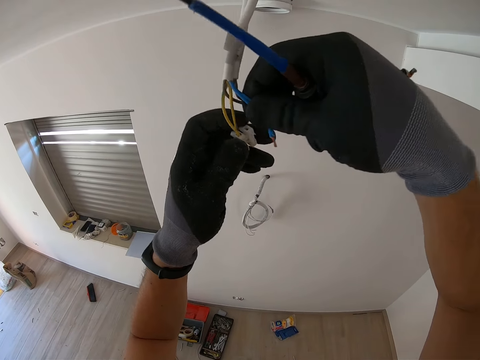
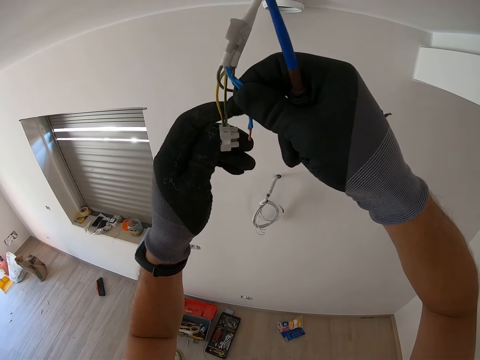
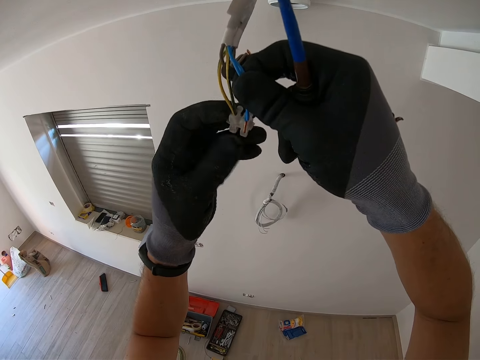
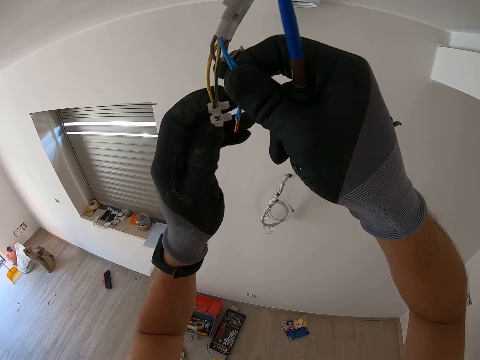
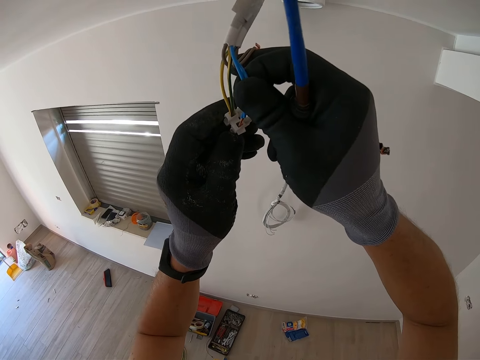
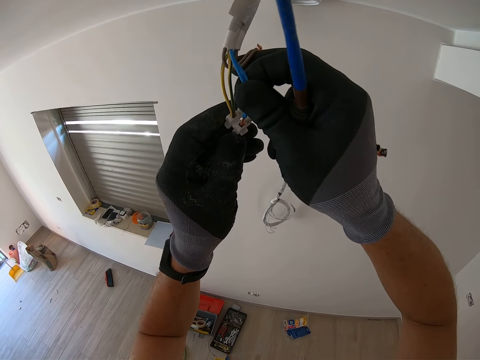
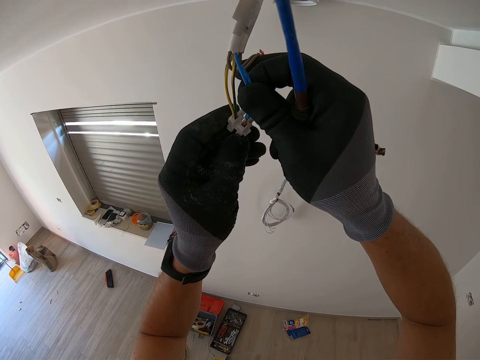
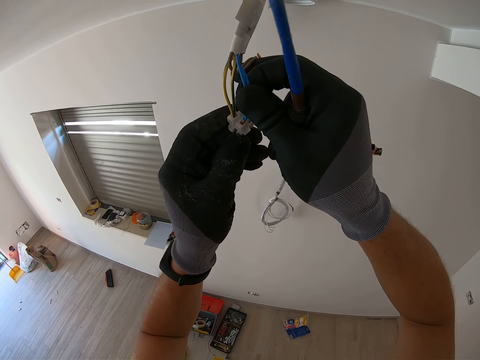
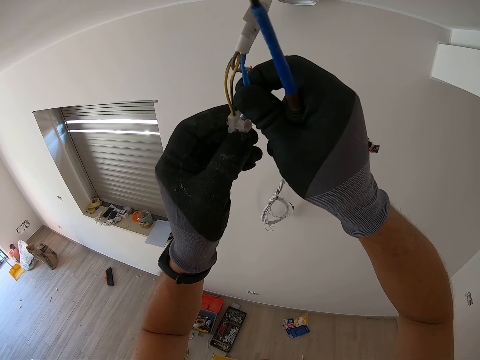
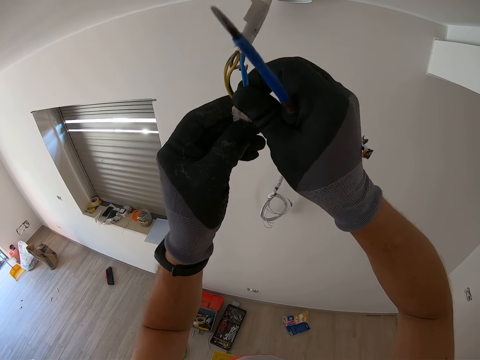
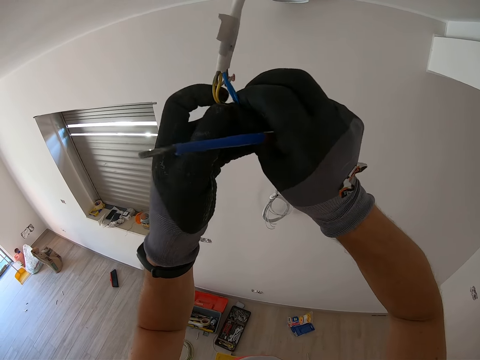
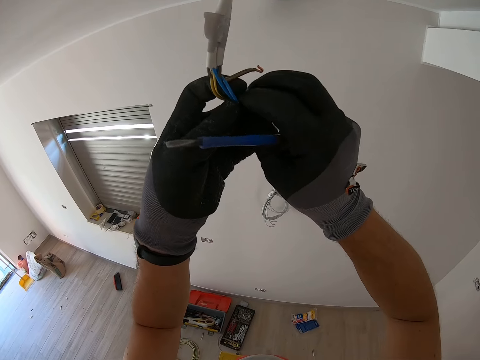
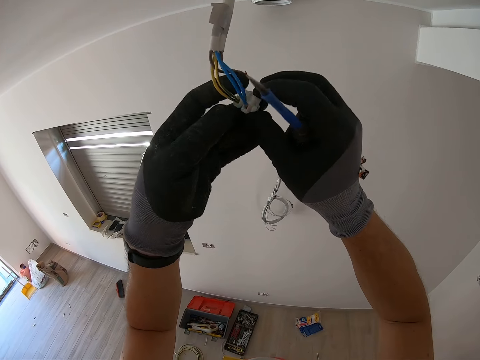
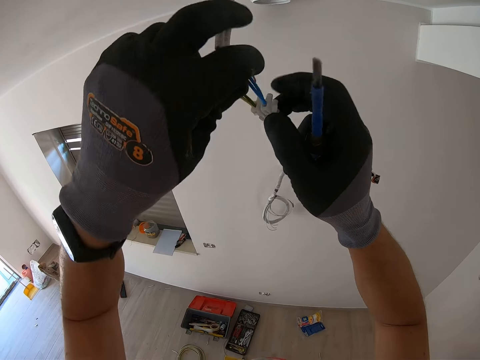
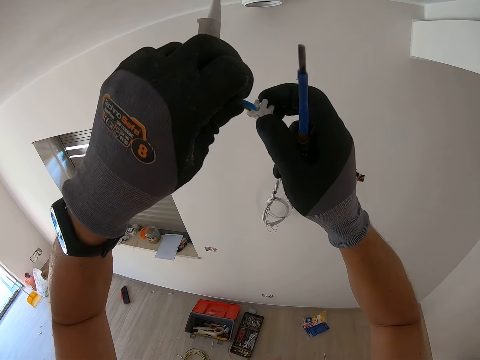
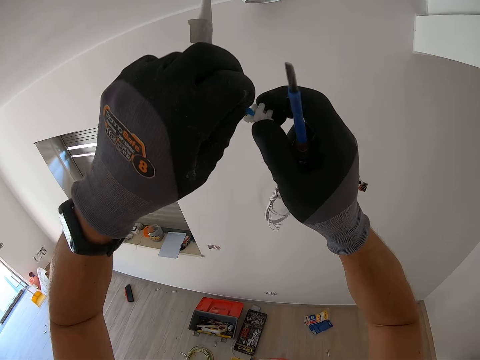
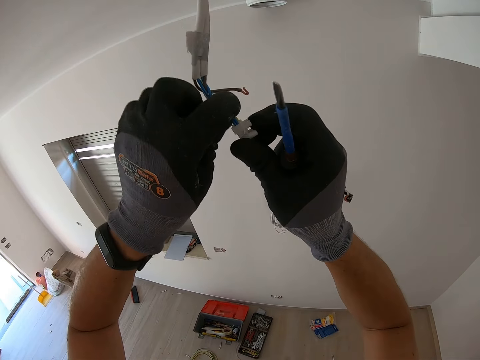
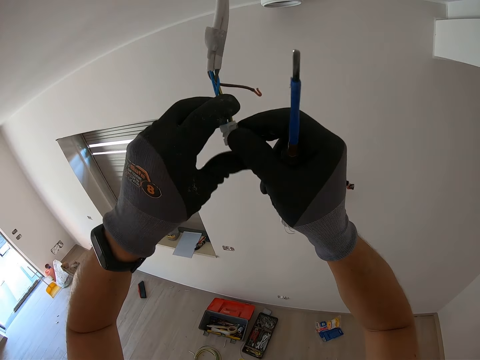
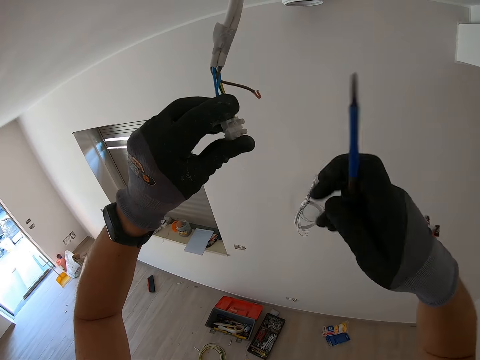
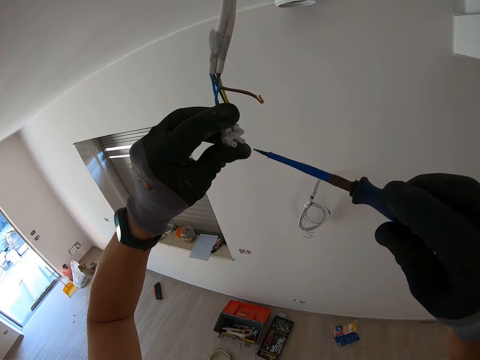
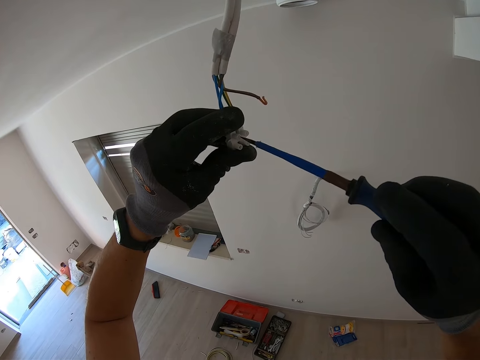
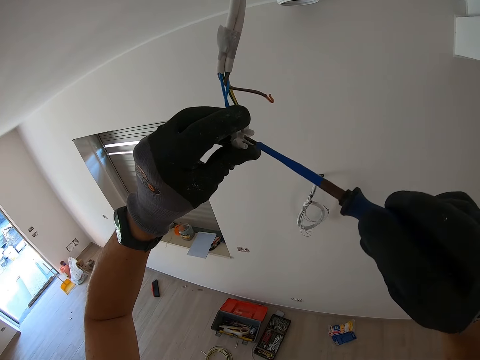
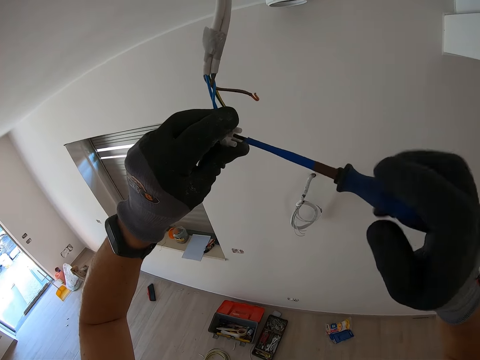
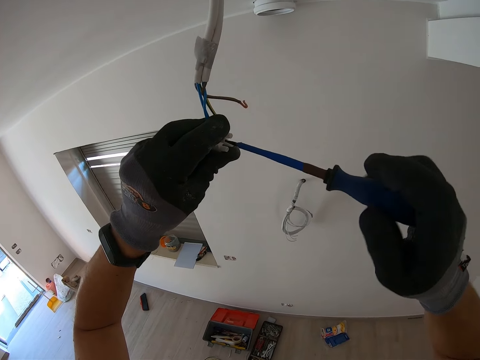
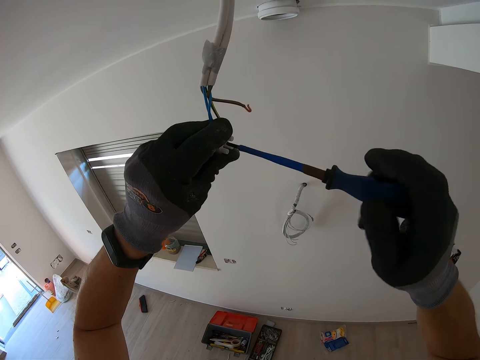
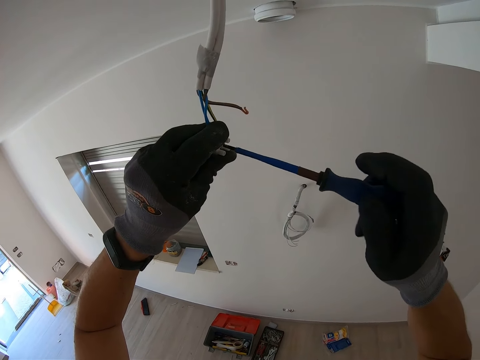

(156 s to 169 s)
The camera wearer inserts the wire inside the cable connector and holds the screwdriver. They tighten the cable connector screw with the screwdriver.

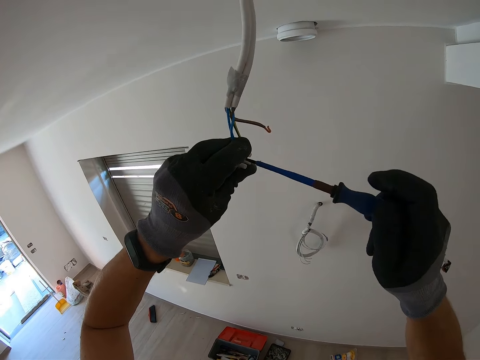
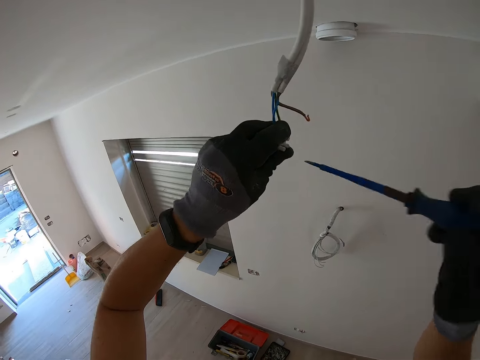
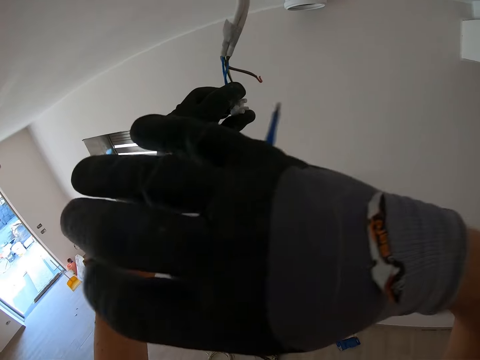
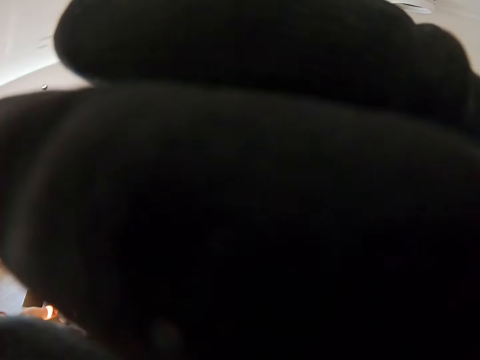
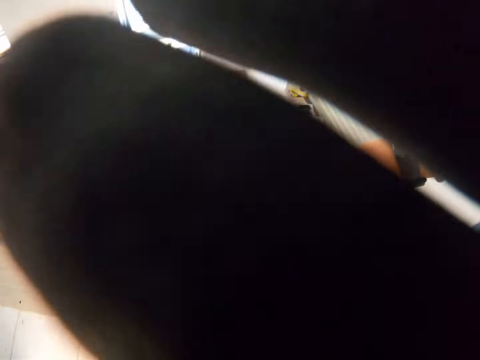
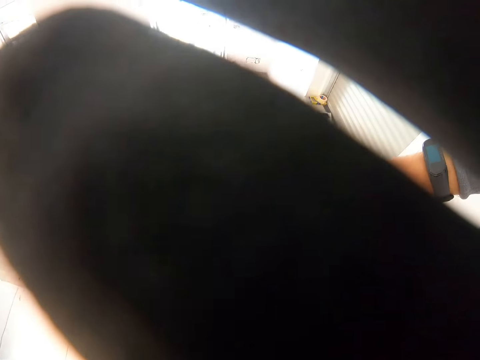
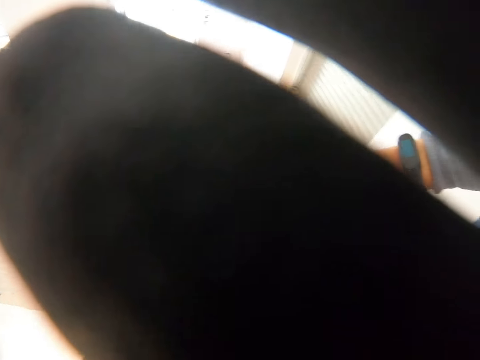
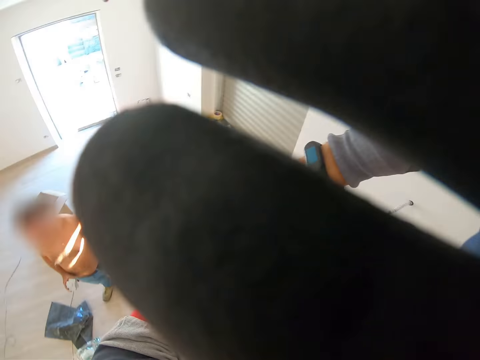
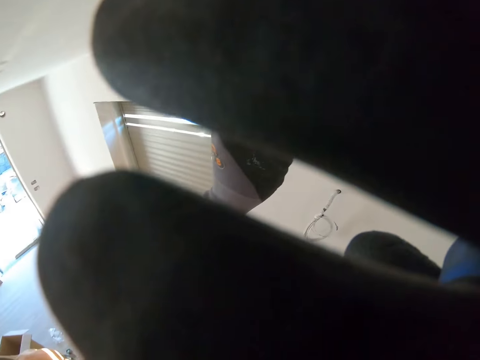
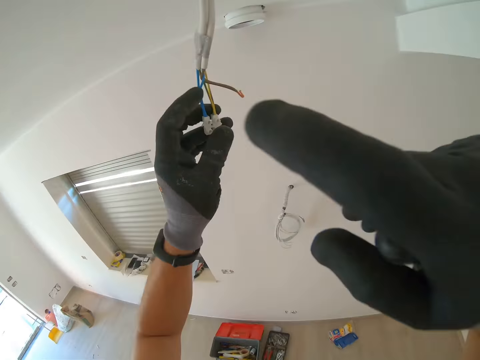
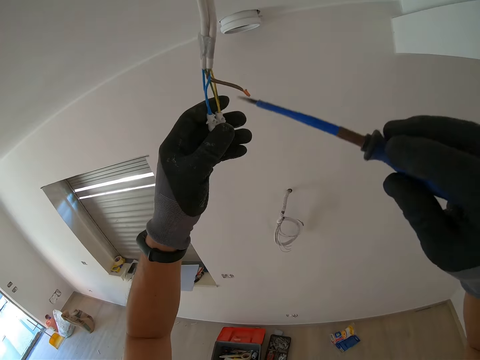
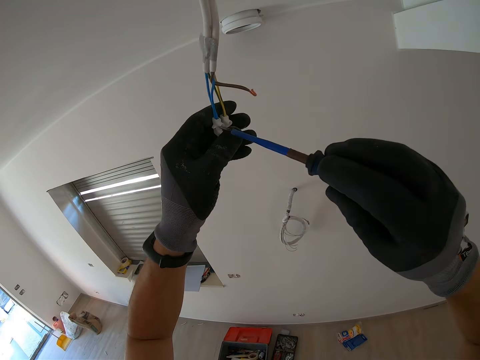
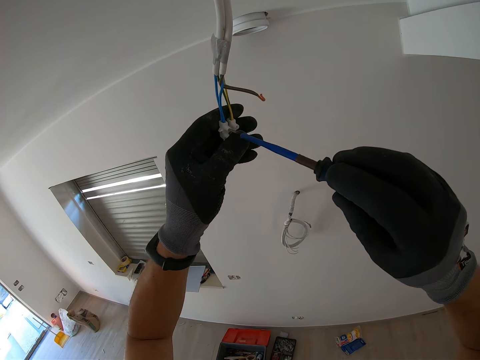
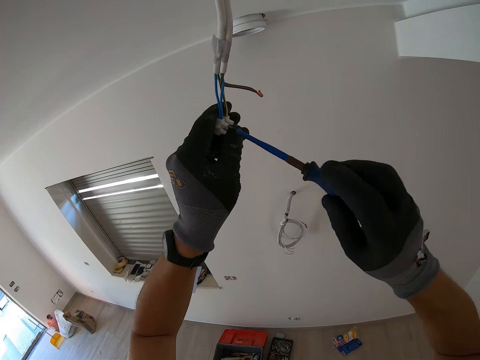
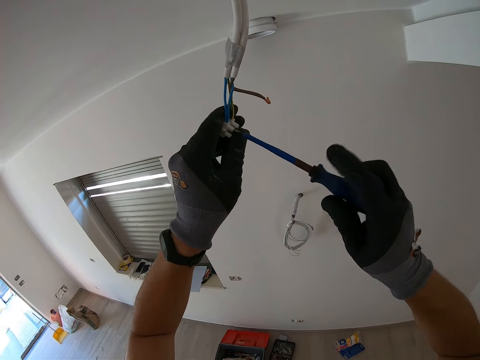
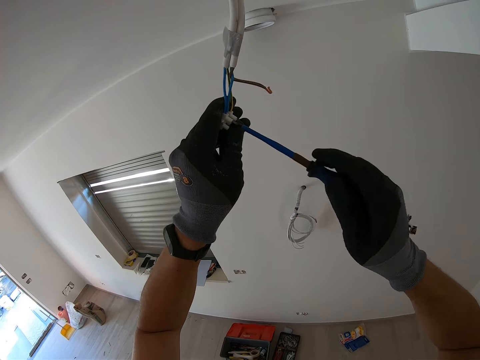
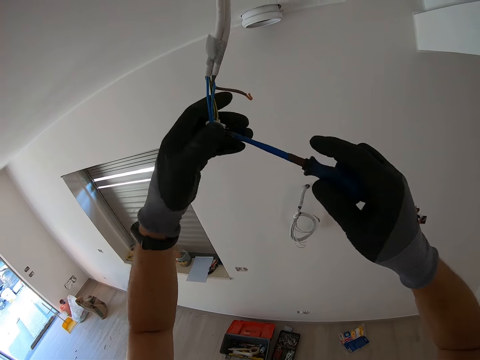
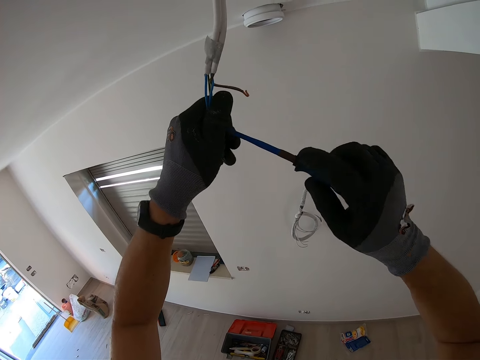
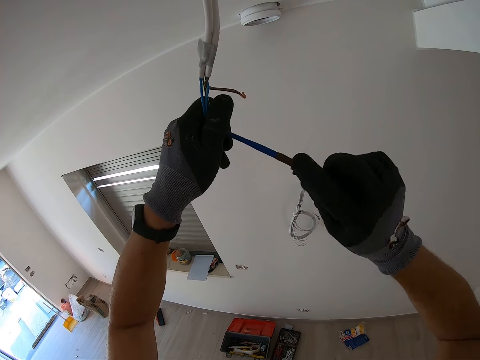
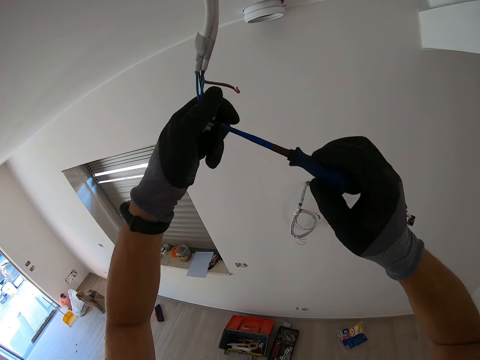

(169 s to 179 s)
The camera wearer adjusts the camera. They touch something. They tighten the cable connector screw with the screwdriver.

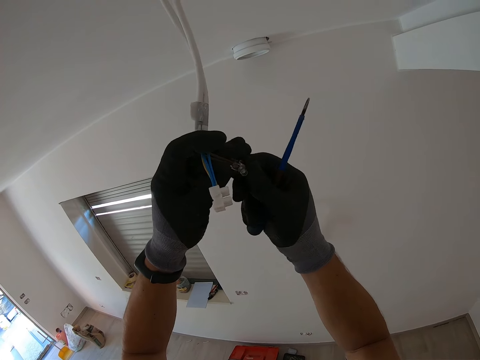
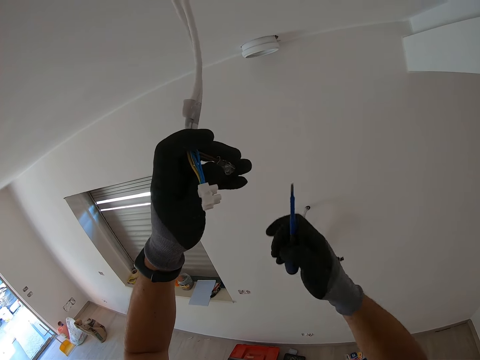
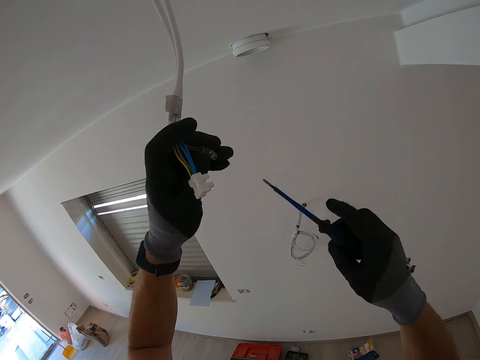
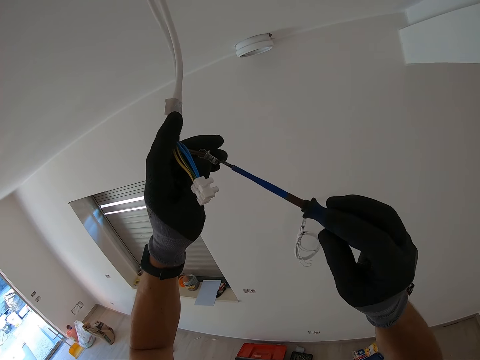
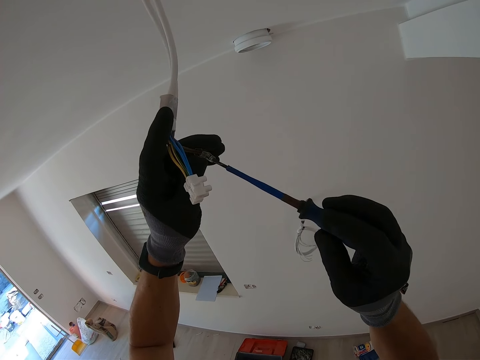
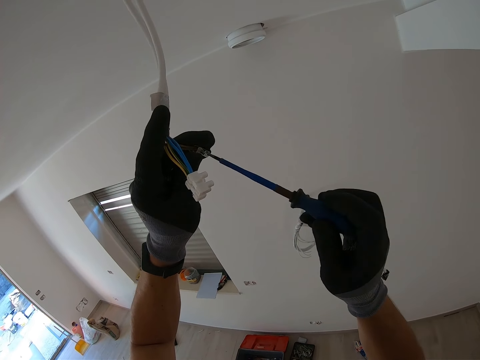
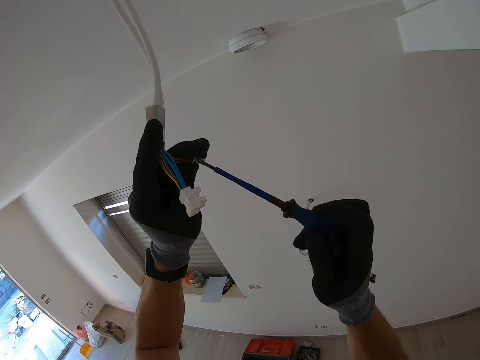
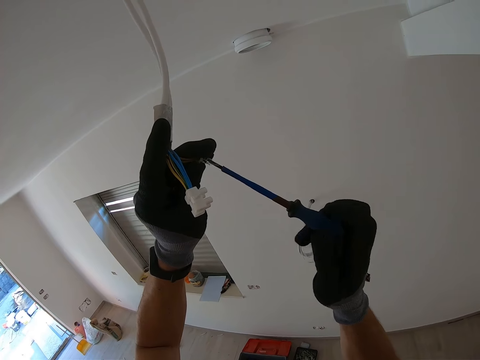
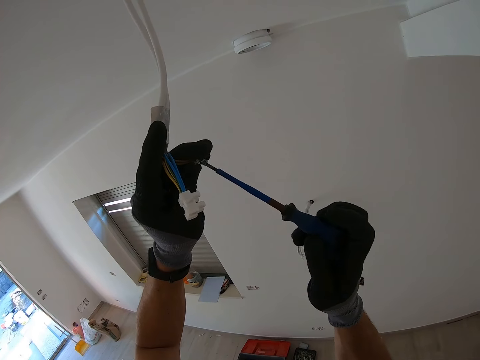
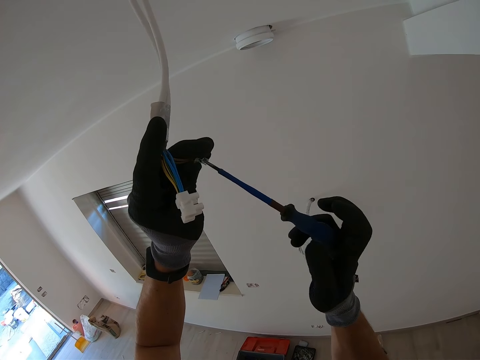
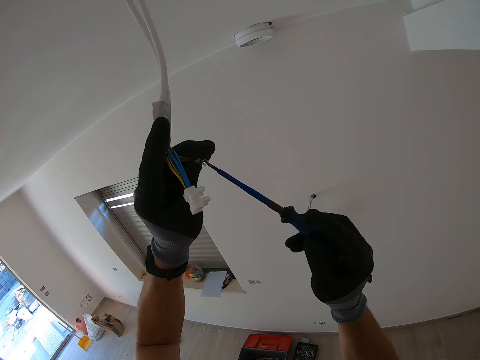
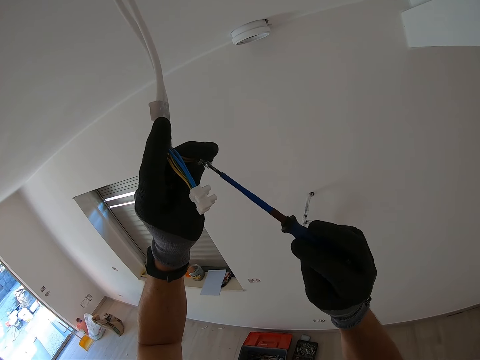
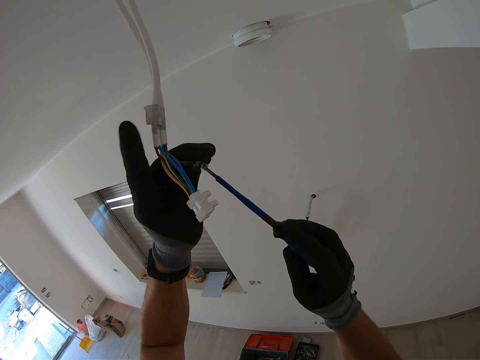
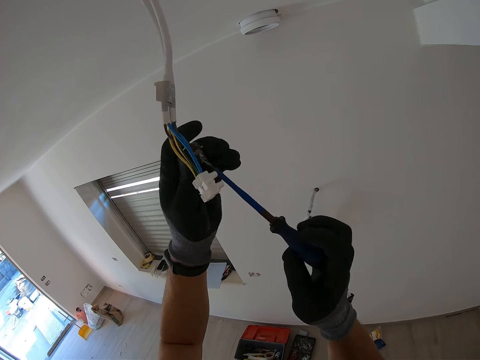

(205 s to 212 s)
The camera wearer tightens the cable connector screw with the screwdriver.
